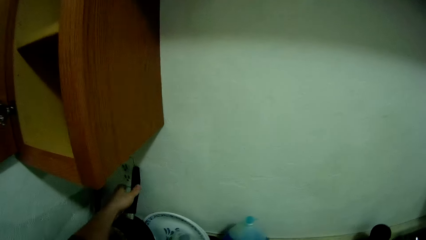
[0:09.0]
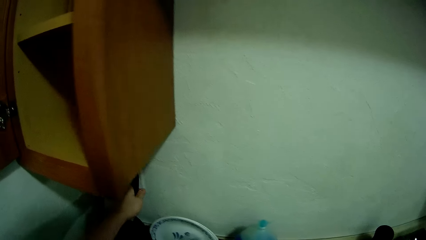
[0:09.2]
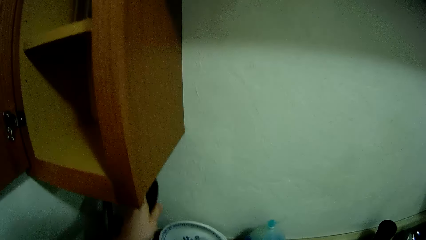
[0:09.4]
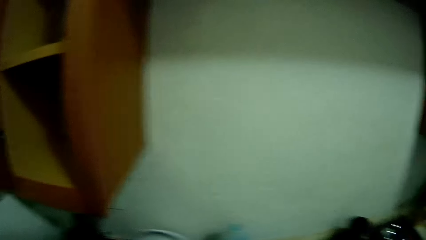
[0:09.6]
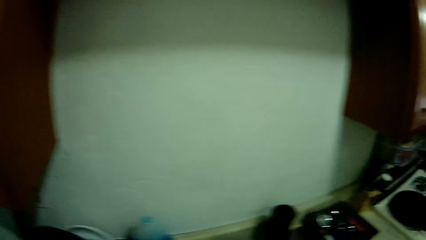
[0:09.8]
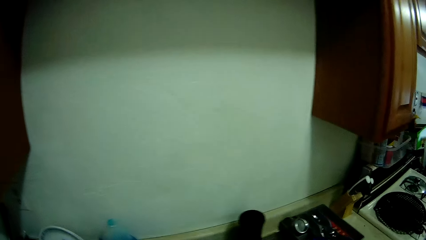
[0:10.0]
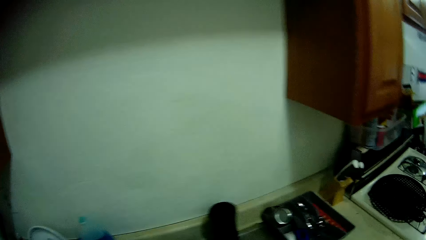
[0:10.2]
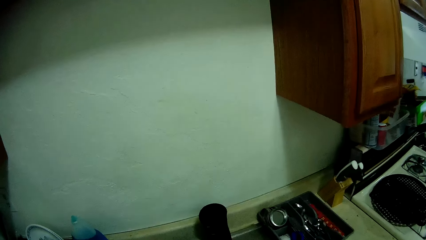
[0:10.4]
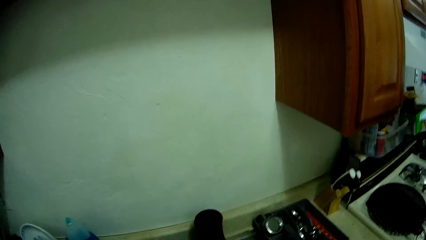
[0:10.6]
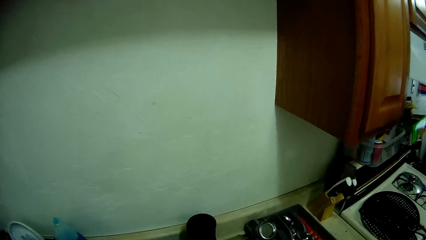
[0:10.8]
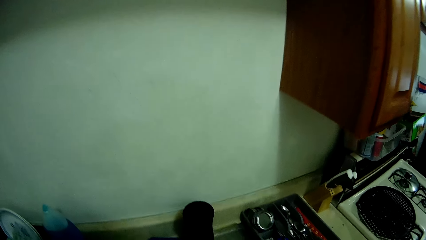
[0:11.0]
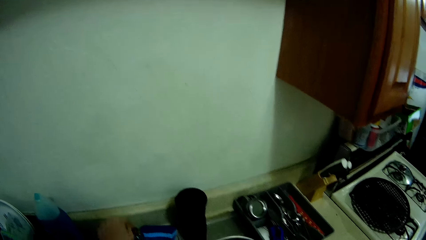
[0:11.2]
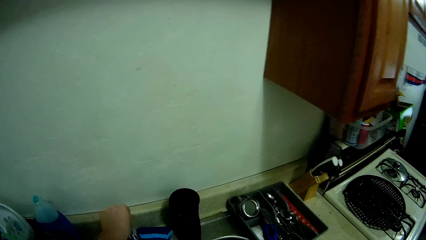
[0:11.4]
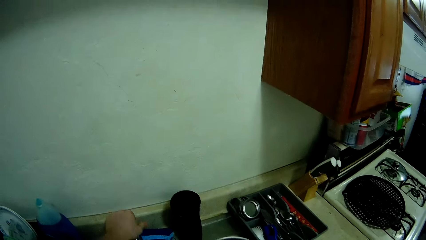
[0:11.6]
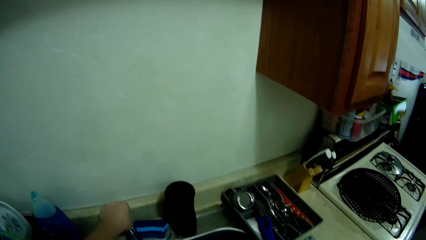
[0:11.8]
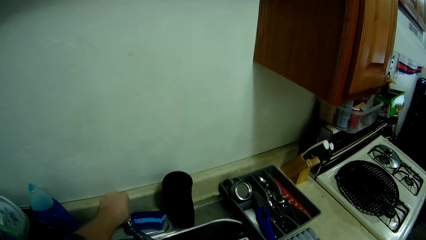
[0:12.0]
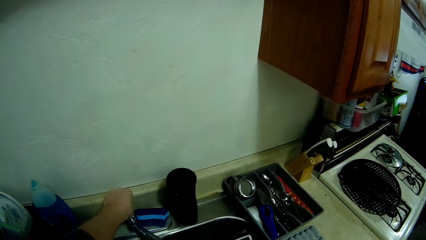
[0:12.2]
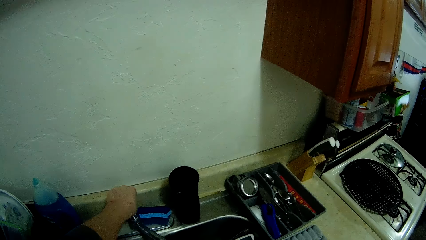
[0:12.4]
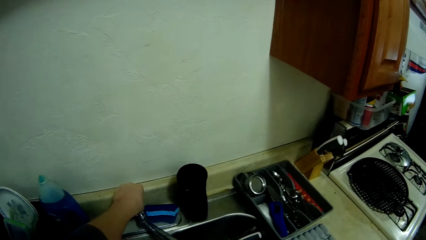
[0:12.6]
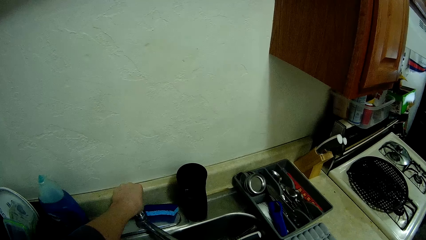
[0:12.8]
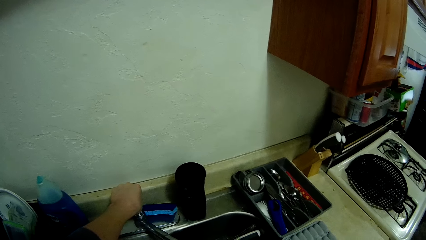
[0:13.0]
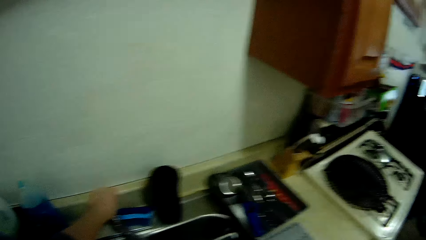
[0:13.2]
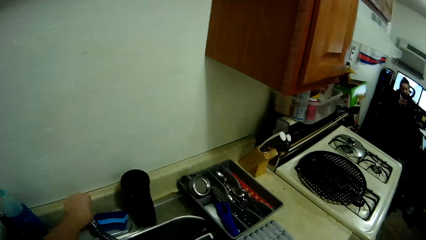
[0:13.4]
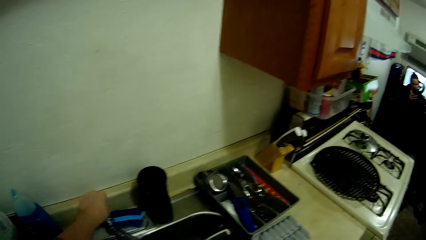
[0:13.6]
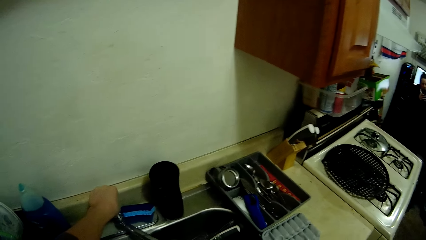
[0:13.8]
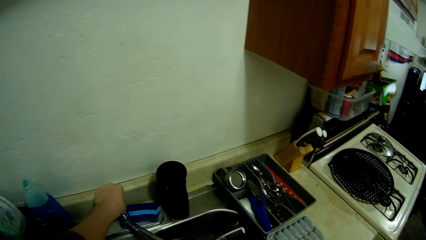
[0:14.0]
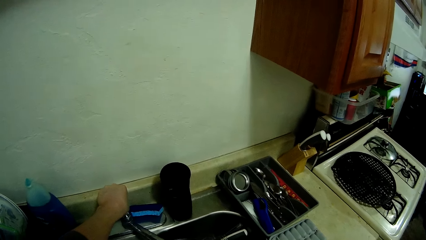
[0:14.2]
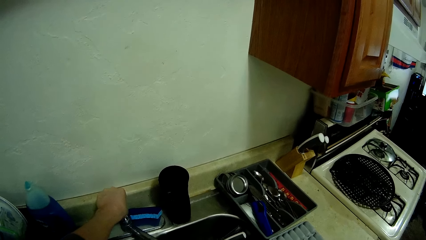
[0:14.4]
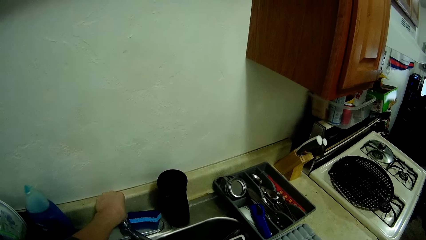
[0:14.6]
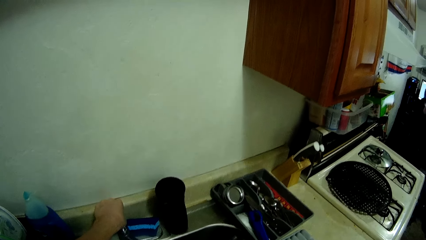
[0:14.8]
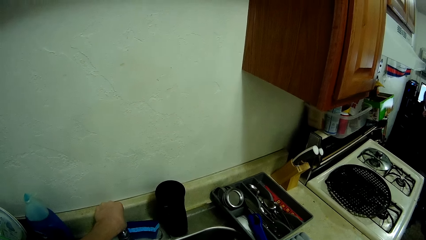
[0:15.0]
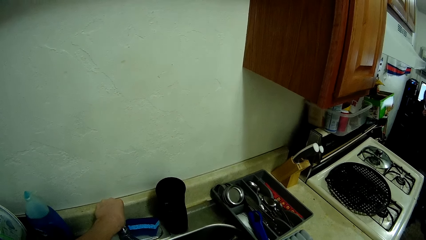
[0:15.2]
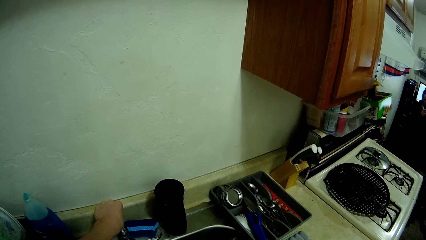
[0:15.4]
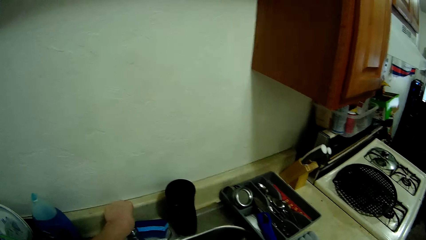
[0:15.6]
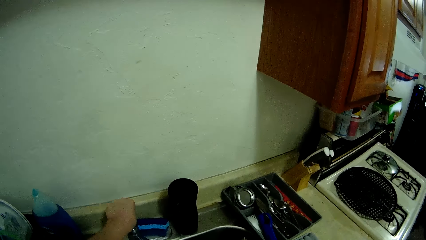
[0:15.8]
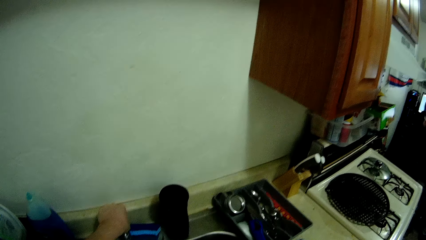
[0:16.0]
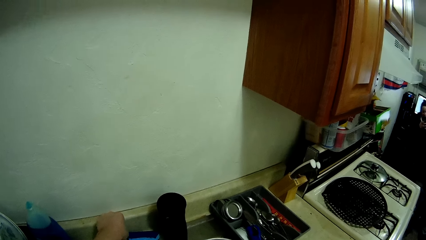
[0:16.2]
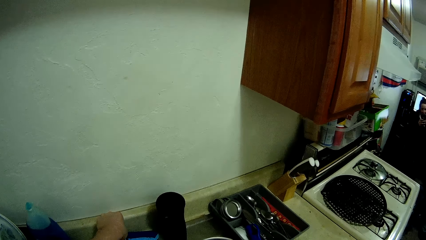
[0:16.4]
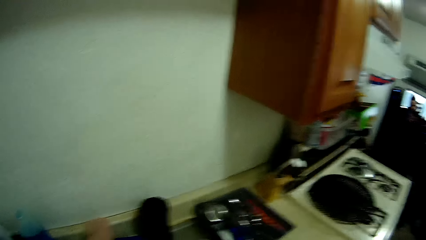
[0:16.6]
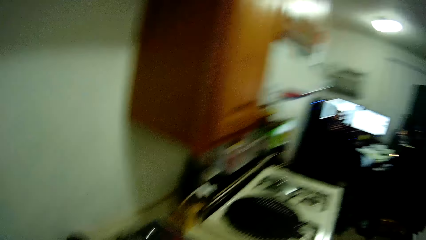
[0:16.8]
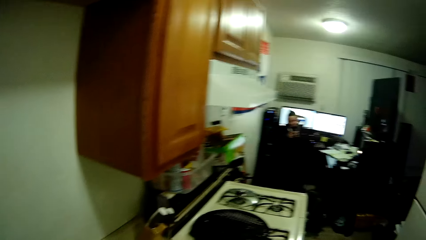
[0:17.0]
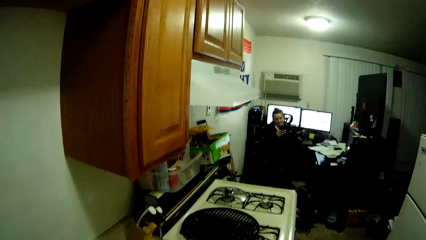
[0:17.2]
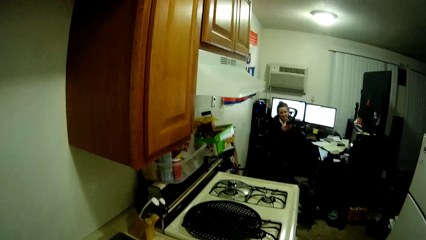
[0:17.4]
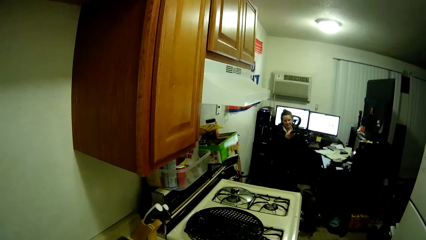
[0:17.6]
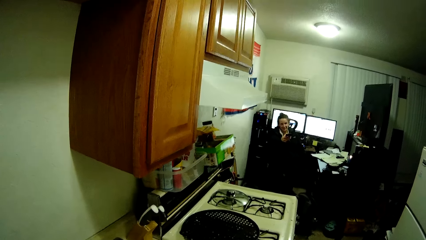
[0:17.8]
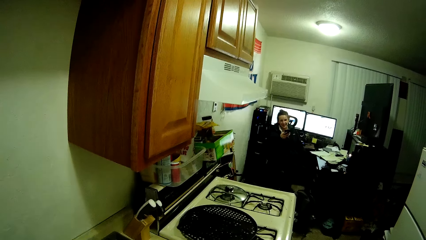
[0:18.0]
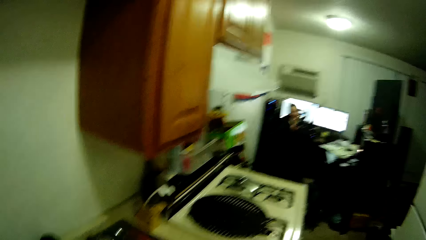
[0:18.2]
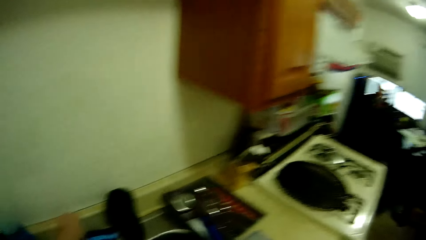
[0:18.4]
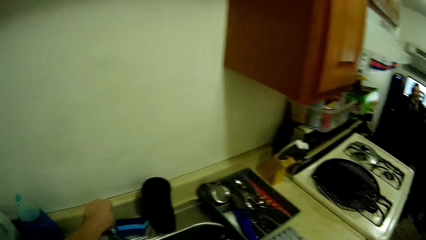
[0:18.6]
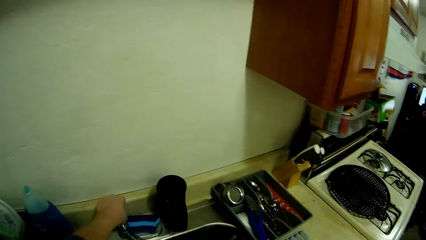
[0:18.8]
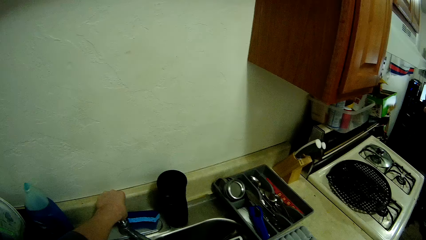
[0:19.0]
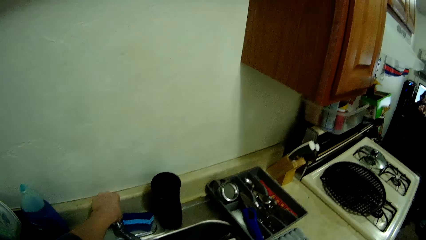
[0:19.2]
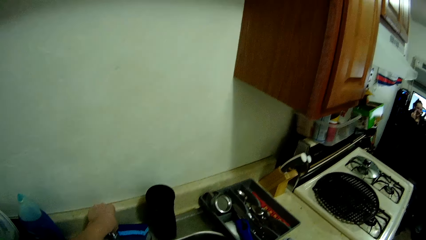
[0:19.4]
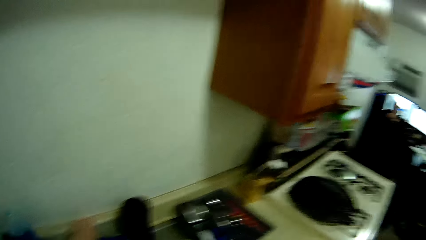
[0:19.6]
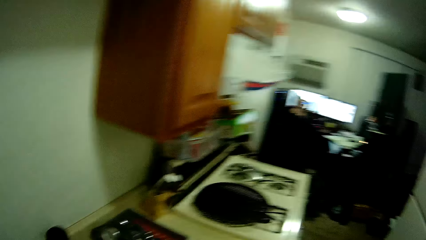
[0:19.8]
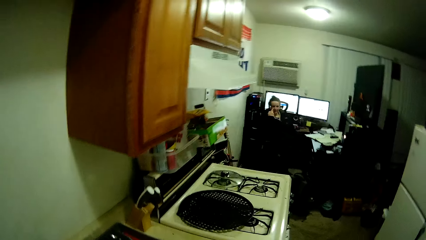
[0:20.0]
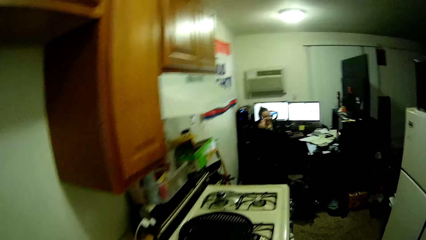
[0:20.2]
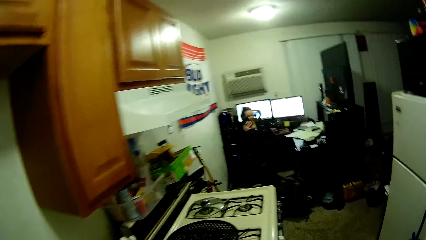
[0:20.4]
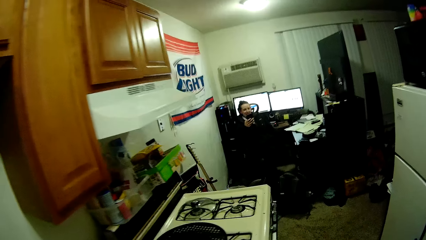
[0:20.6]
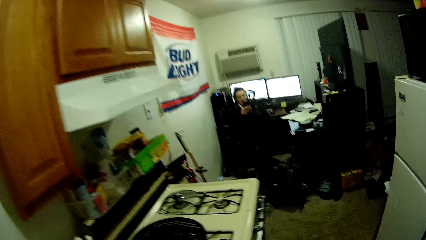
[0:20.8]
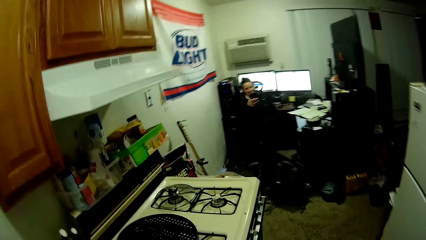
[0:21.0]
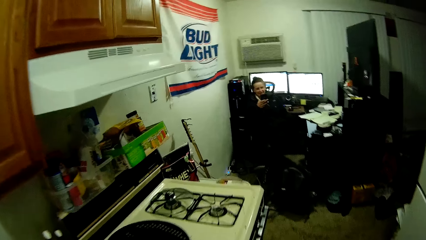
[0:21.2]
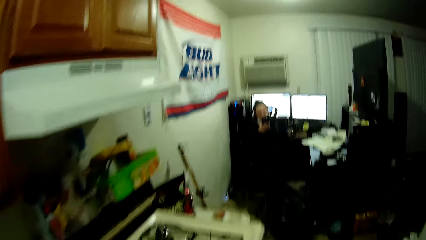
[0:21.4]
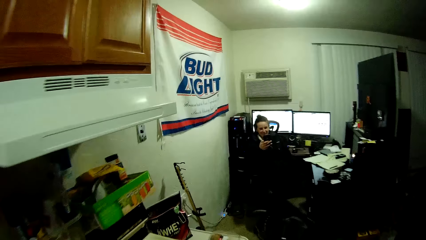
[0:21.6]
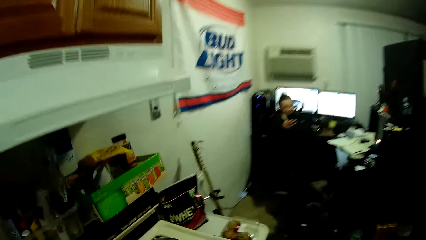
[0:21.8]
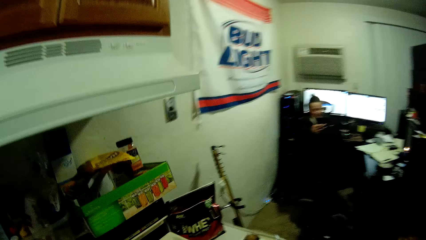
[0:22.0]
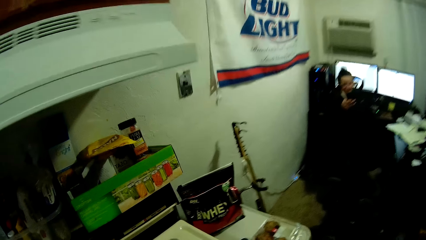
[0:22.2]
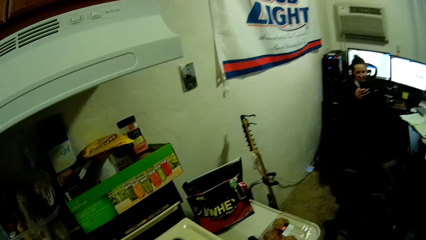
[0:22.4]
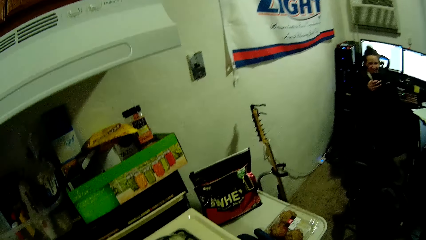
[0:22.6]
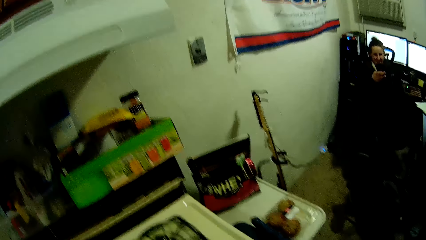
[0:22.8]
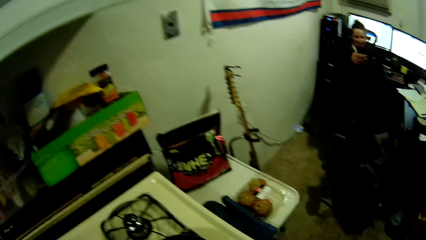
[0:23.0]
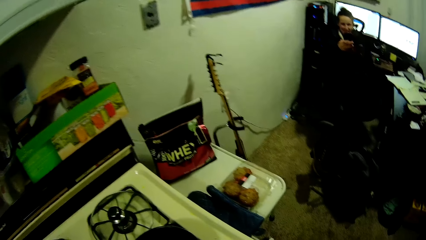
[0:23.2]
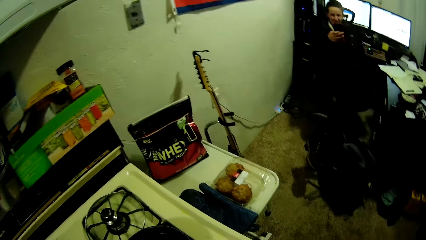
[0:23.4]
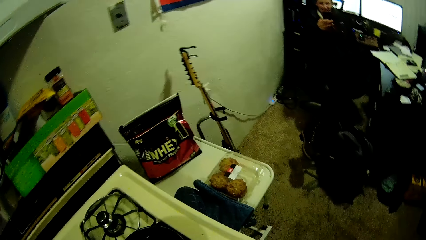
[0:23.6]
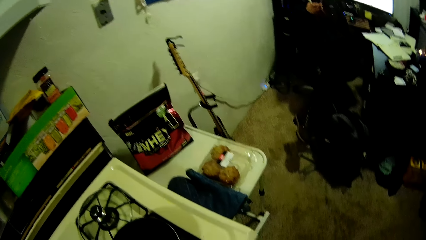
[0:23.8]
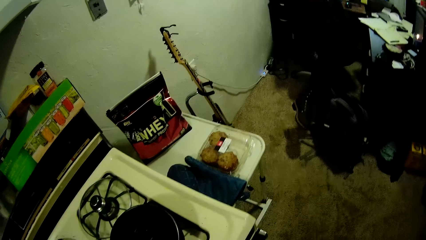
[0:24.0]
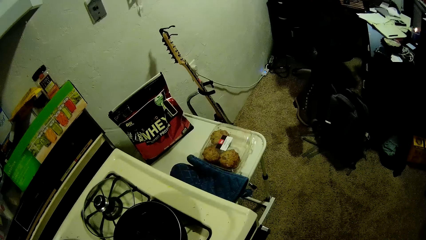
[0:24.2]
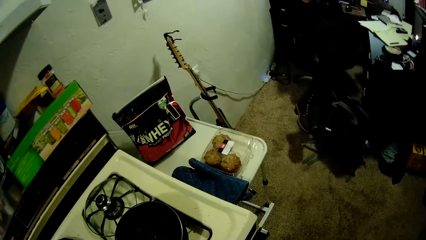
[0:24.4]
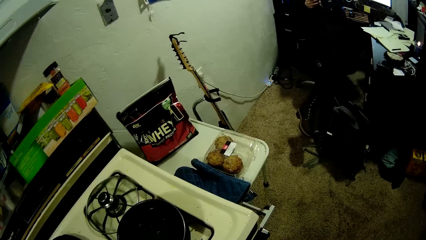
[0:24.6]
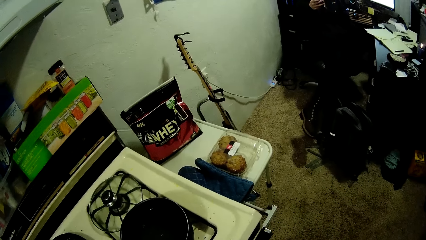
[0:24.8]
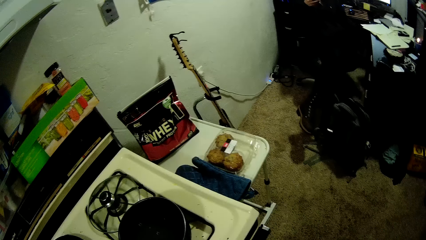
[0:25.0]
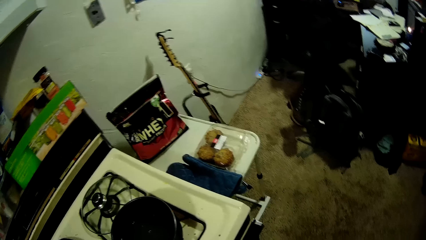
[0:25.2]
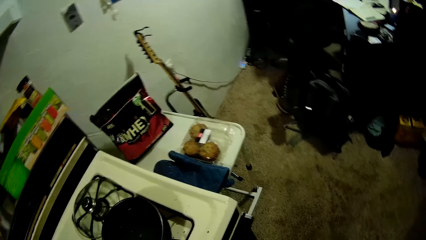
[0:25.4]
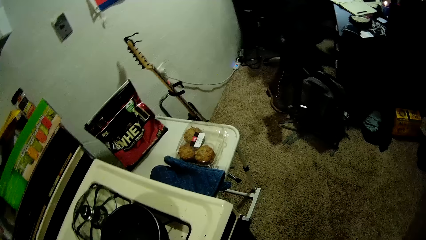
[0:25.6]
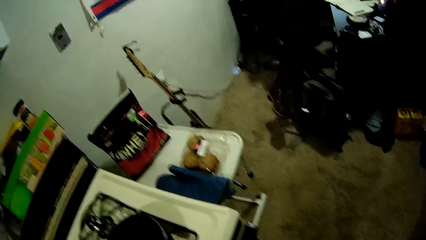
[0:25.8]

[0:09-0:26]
The camera wearer picks a frypan on the cabinet with her left hand. She opens a tap on a sink with her left hand. A woman operates a phone in the kitchen.
